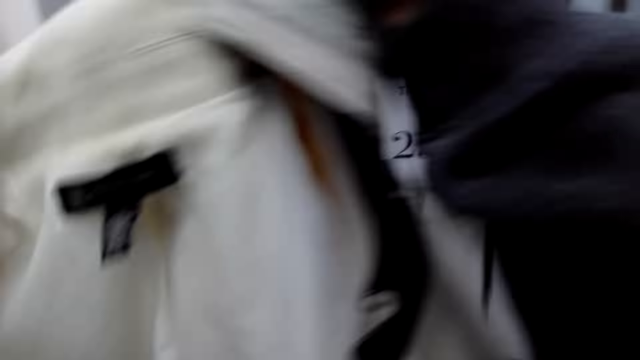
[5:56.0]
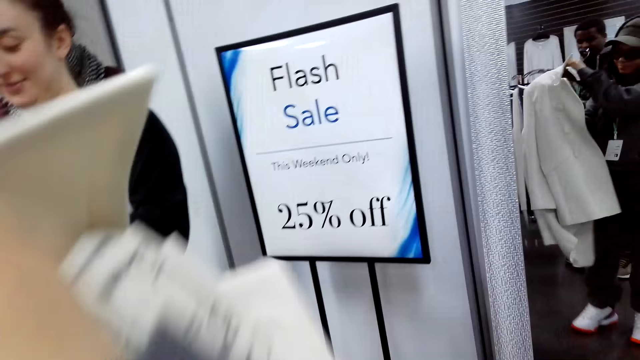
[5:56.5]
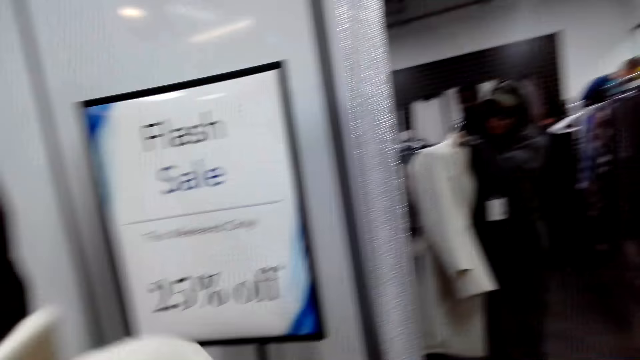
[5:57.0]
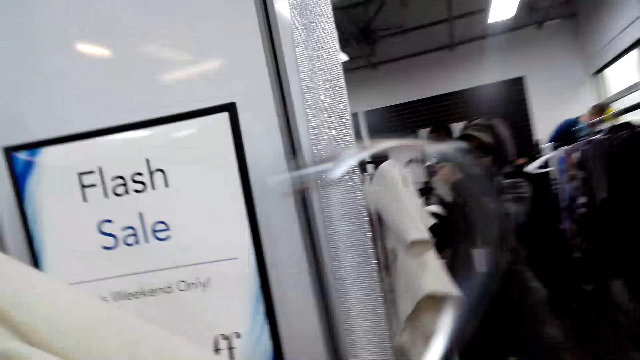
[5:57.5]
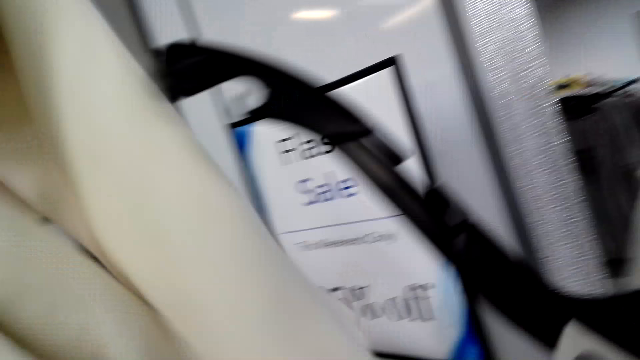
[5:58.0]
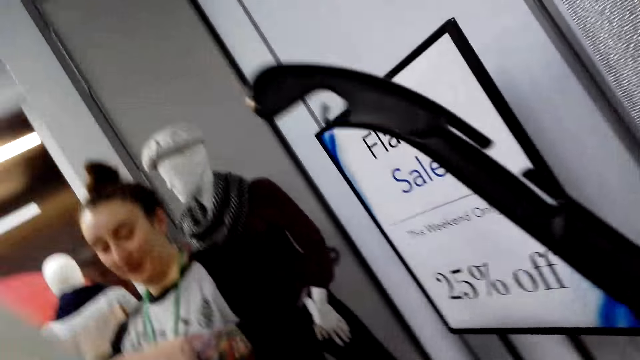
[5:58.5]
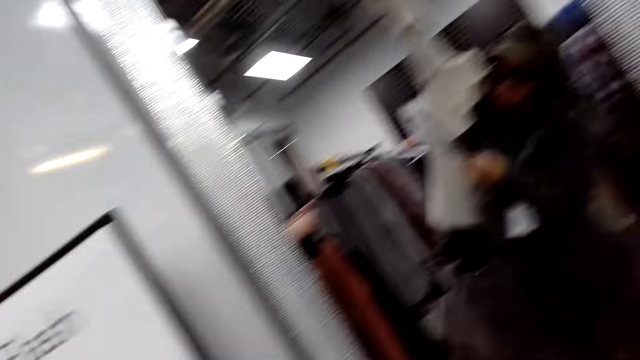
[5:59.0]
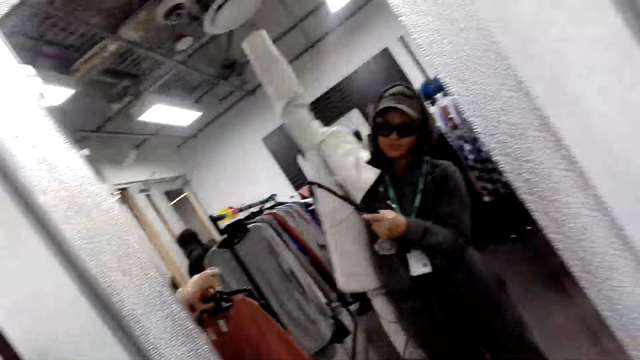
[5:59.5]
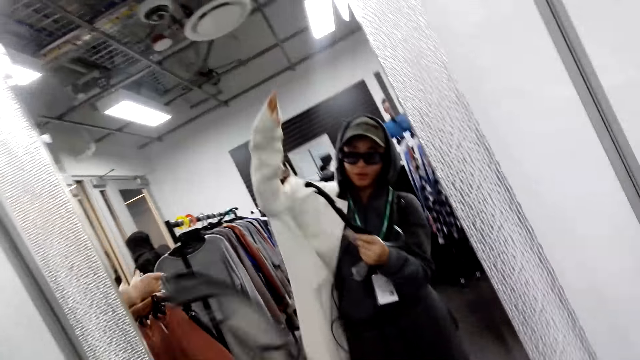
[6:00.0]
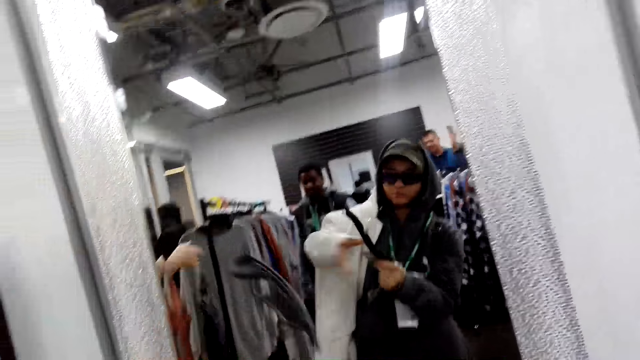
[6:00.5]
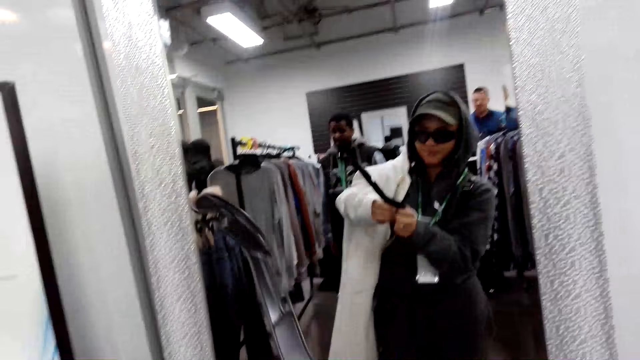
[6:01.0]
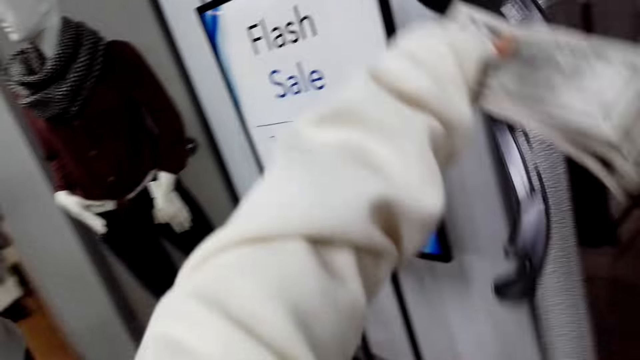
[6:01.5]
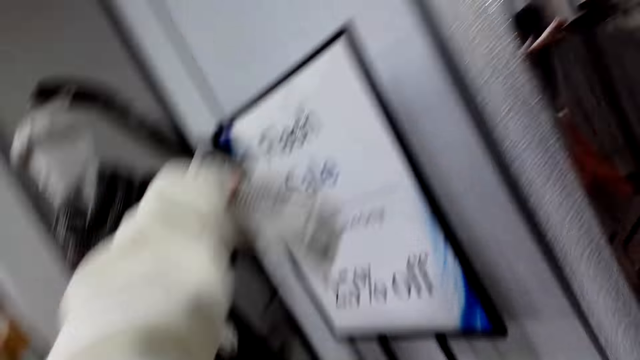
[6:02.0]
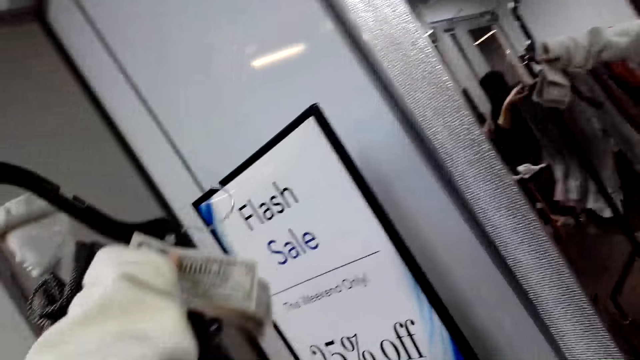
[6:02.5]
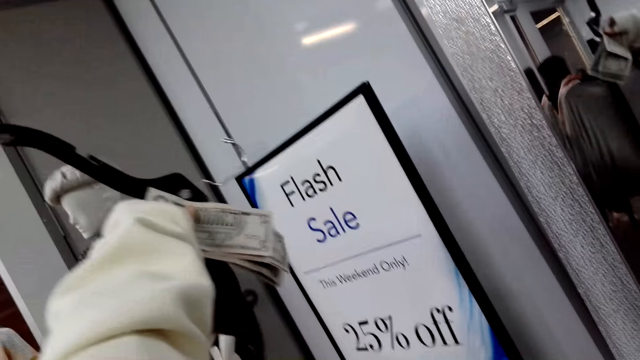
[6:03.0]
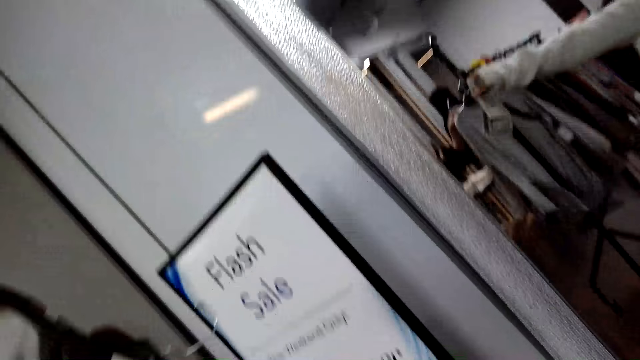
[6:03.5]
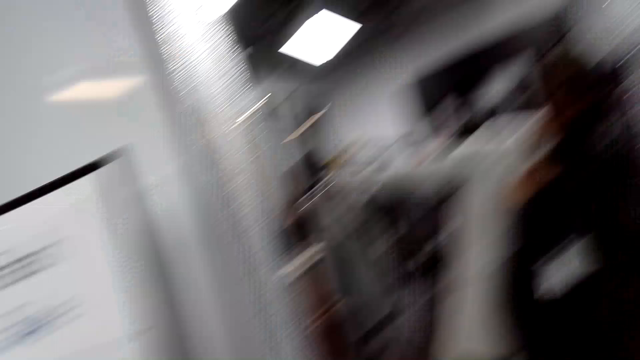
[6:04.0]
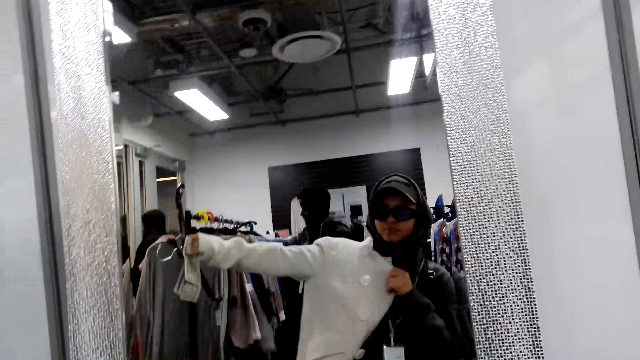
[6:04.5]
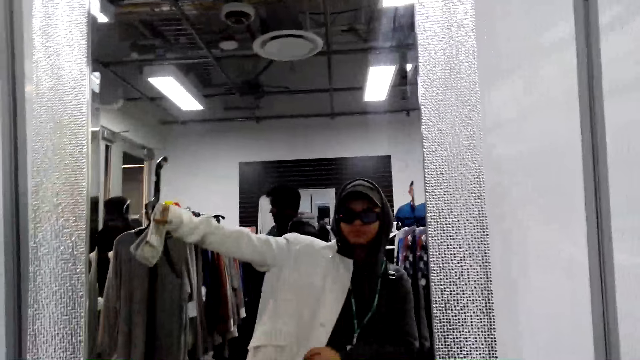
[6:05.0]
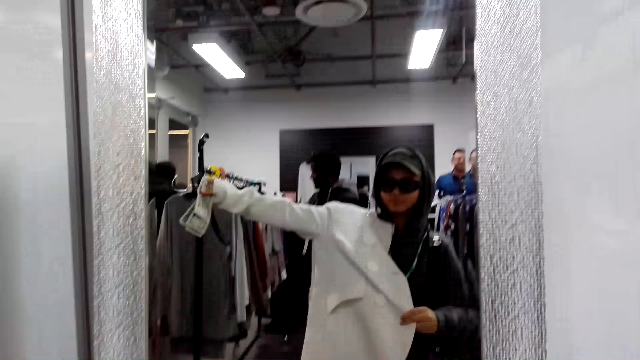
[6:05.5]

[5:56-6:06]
The camera wearer puts on a coat. They look in the mirror.

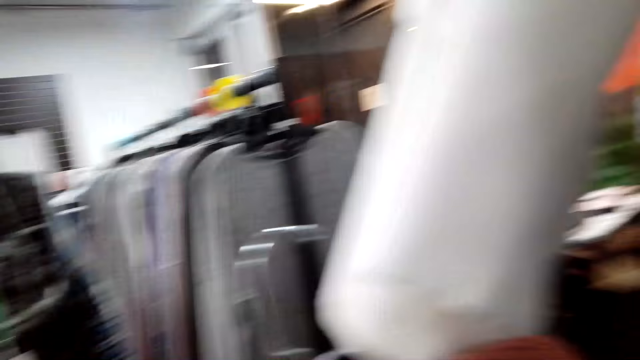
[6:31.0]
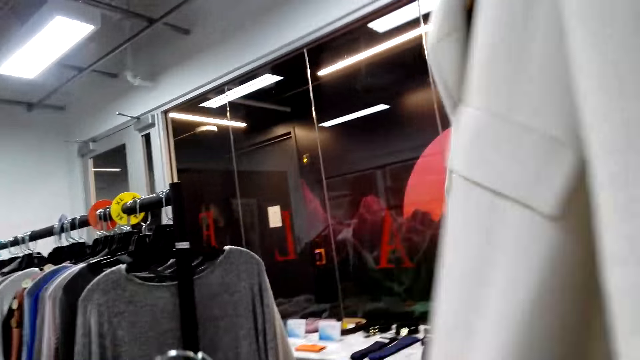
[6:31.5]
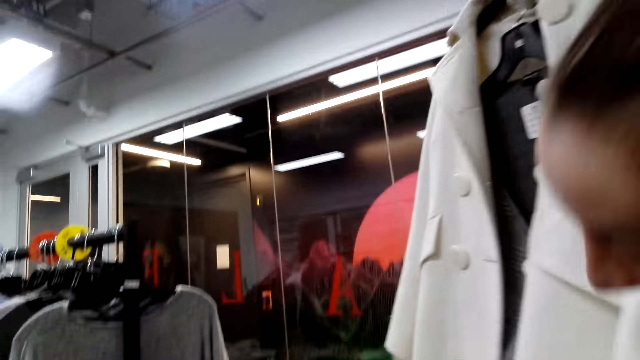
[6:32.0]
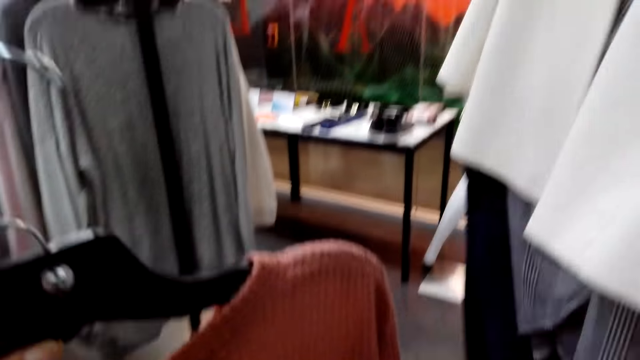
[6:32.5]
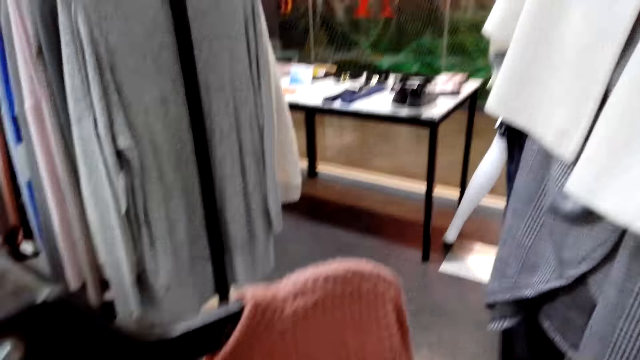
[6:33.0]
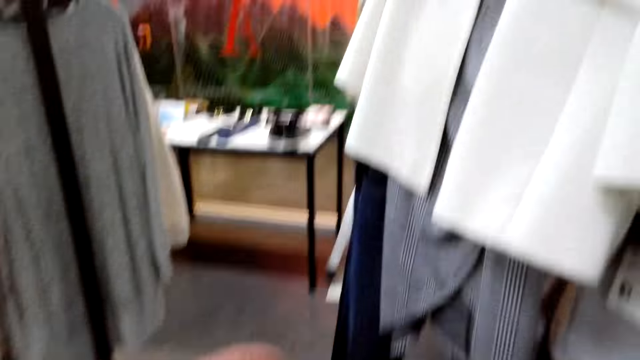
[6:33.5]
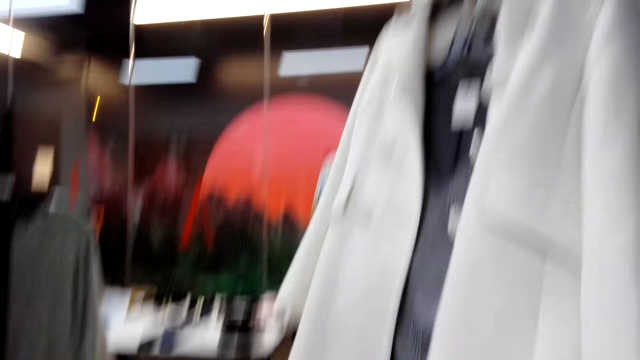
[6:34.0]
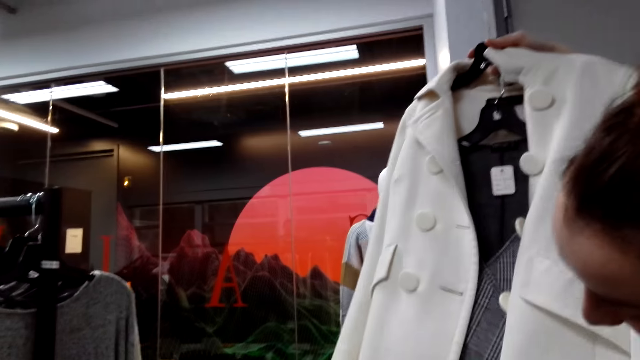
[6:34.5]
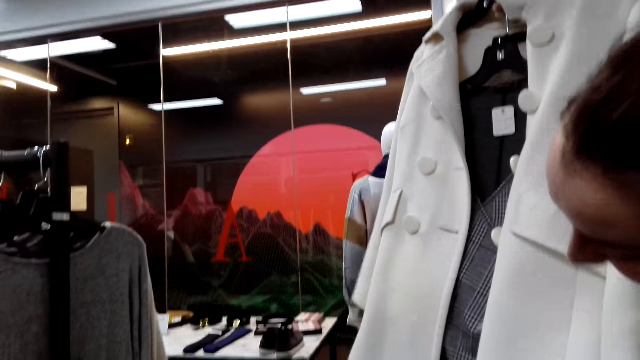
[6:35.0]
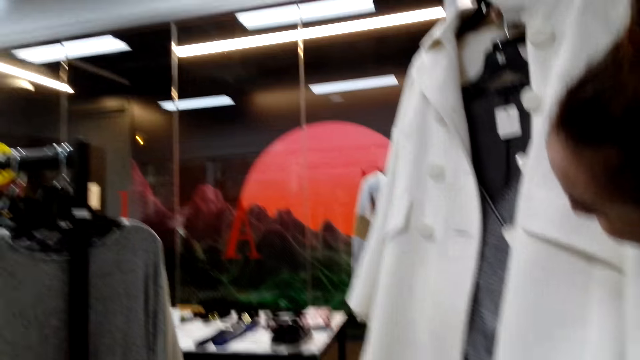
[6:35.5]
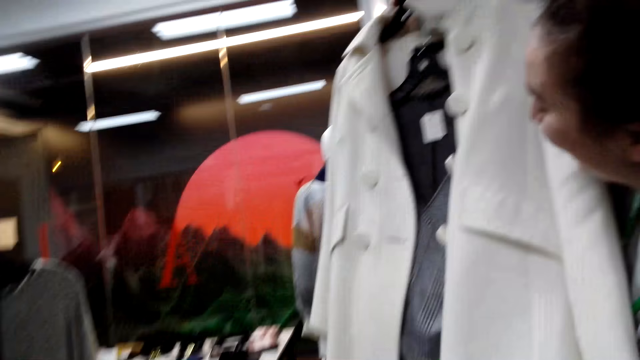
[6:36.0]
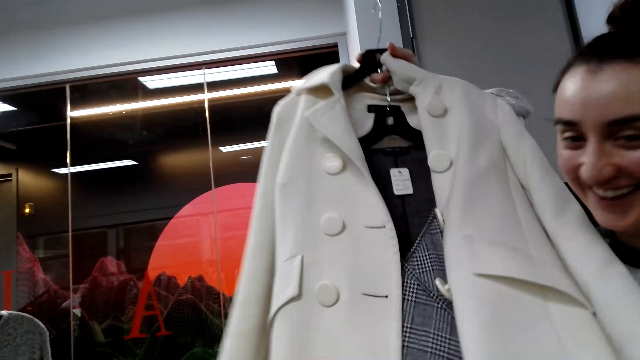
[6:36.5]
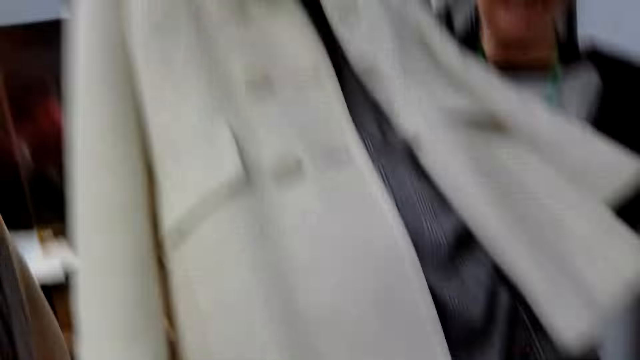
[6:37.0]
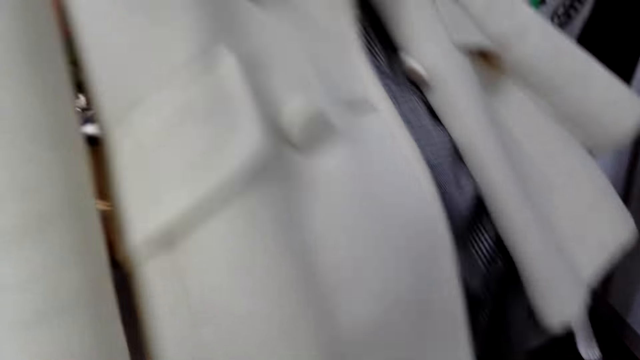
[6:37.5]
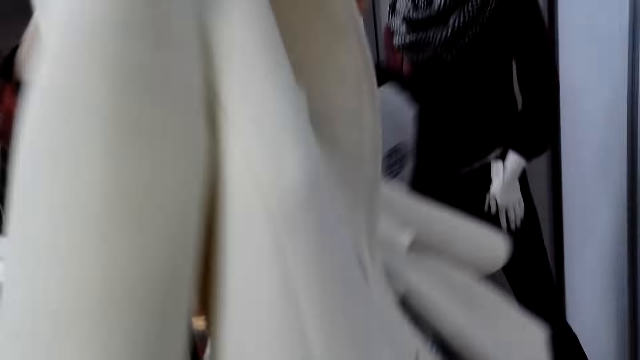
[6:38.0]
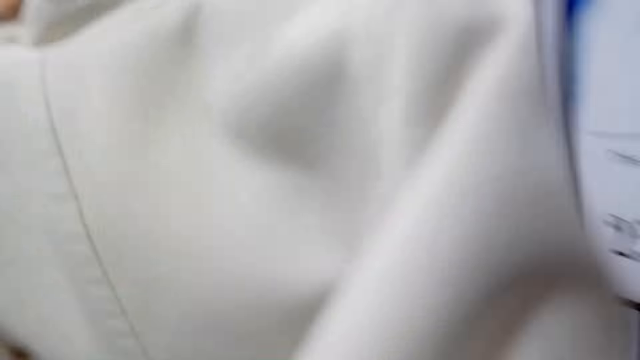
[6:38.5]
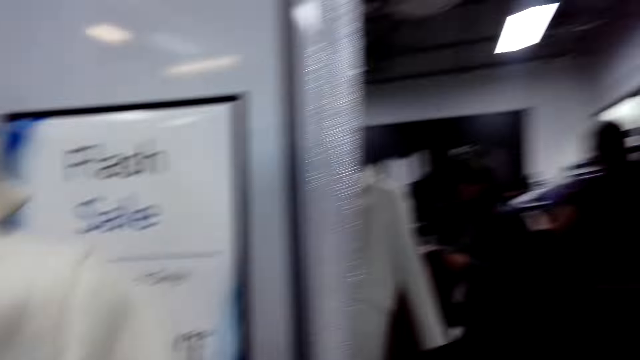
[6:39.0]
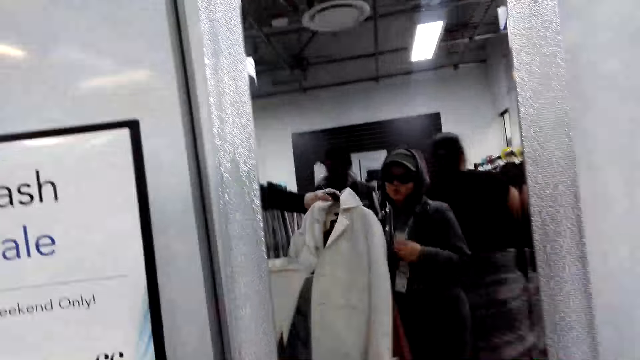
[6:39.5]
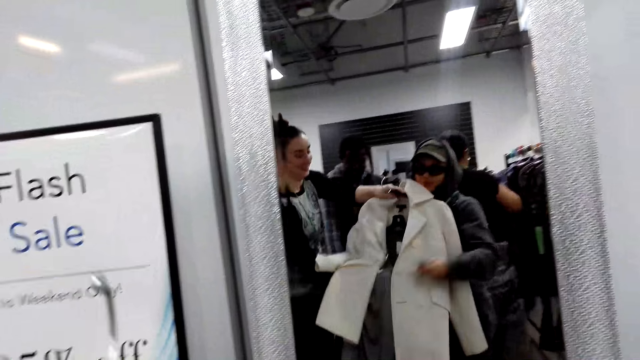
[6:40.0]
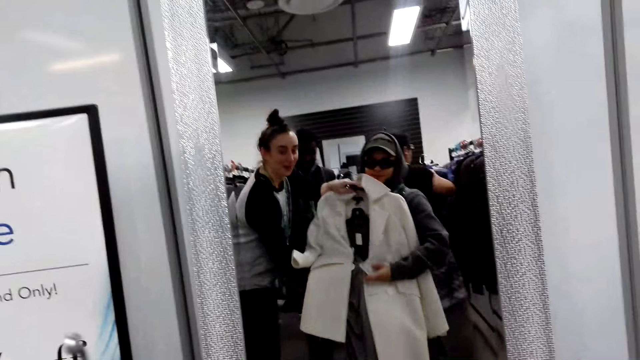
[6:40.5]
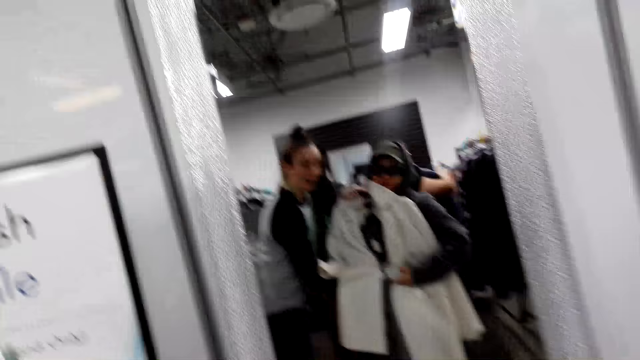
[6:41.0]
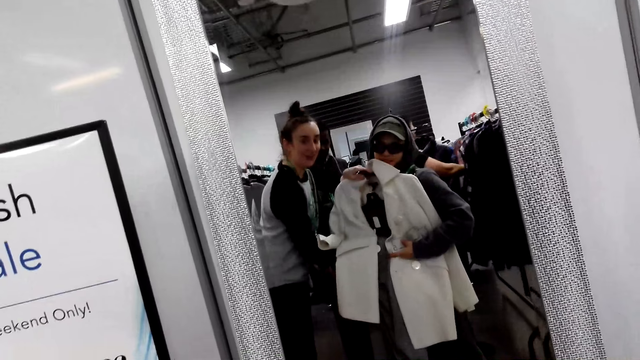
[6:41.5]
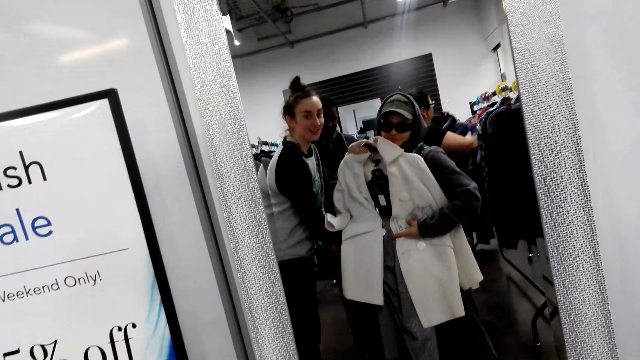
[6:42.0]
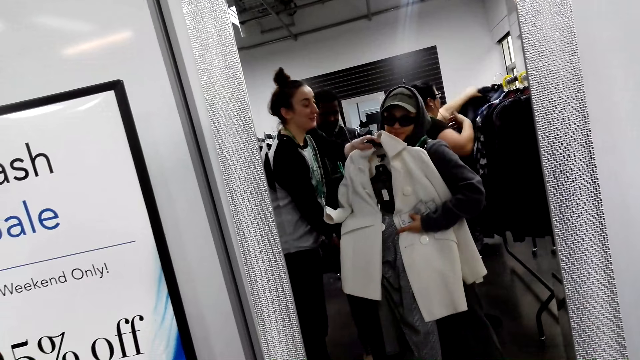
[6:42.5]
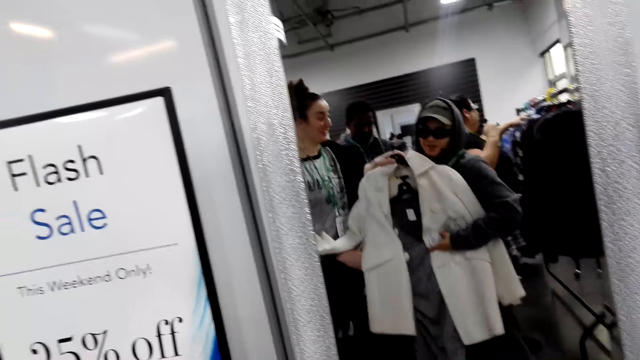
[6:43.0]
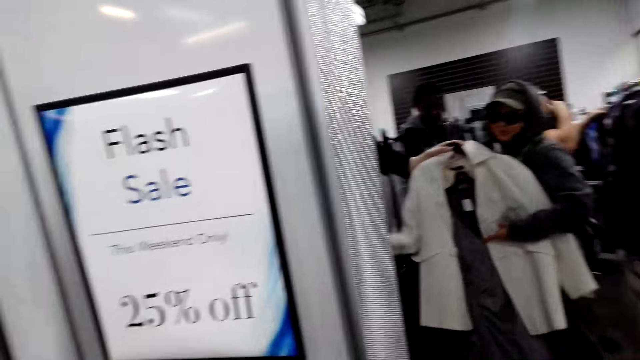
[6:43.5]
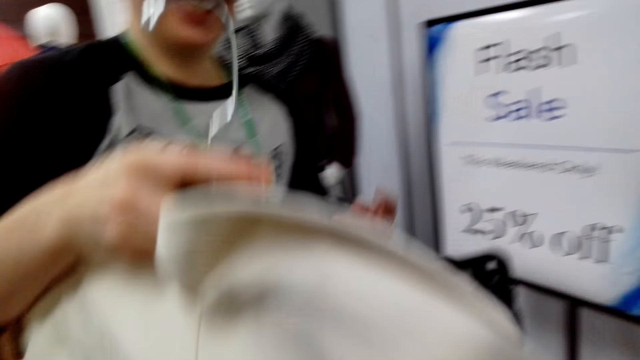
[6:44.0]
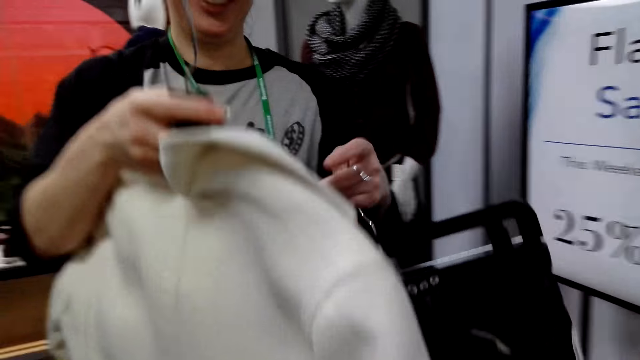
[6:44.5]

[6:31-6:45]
A person looks at the cloths. The camera wearer interacts with the person. They look in the mirror. The person looks in the mirror.
